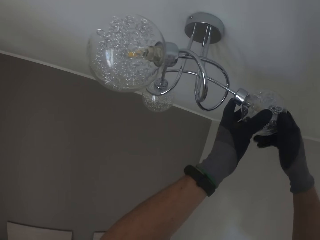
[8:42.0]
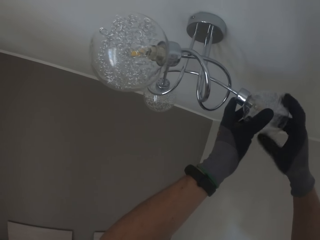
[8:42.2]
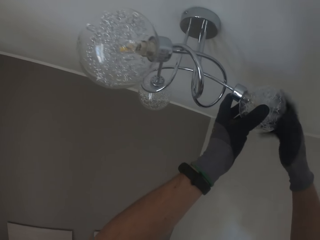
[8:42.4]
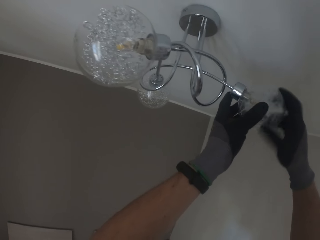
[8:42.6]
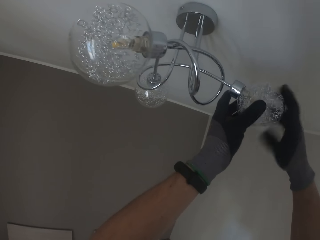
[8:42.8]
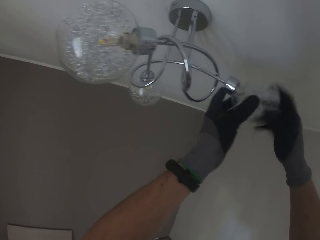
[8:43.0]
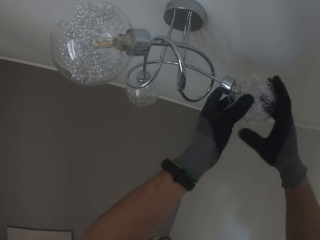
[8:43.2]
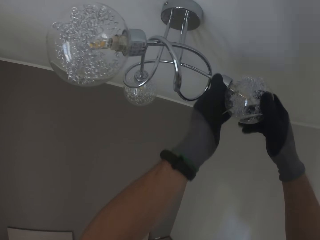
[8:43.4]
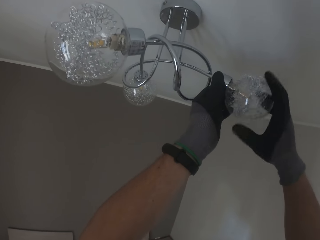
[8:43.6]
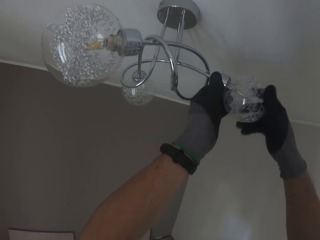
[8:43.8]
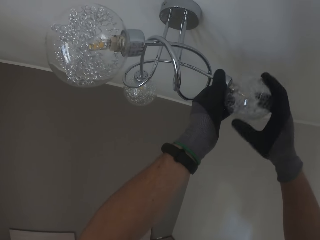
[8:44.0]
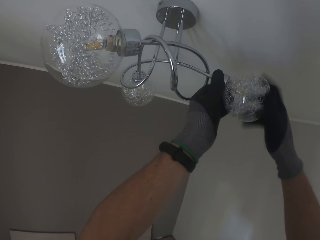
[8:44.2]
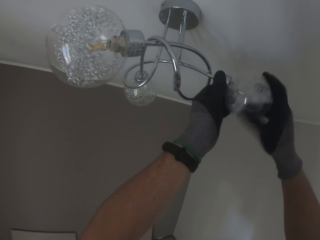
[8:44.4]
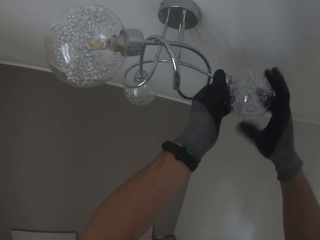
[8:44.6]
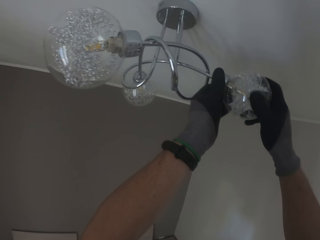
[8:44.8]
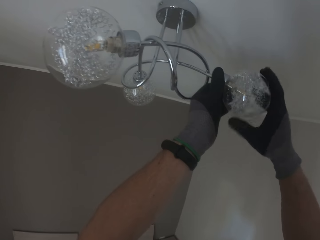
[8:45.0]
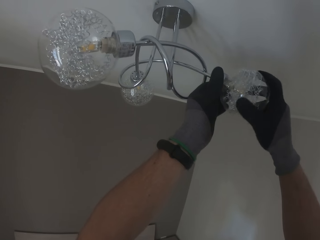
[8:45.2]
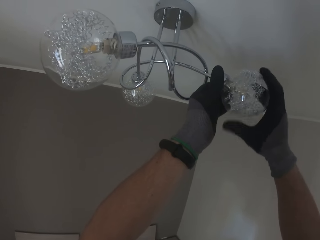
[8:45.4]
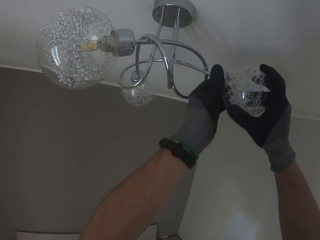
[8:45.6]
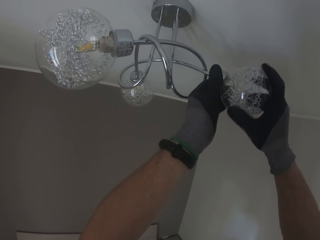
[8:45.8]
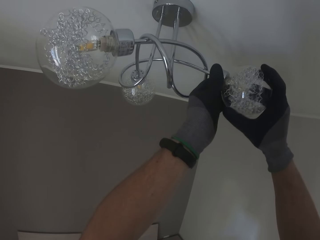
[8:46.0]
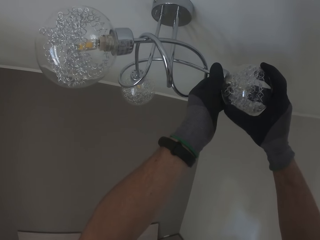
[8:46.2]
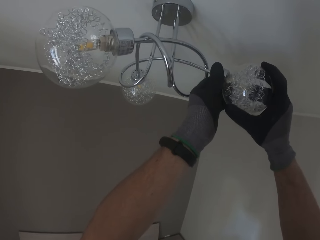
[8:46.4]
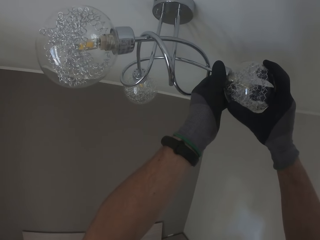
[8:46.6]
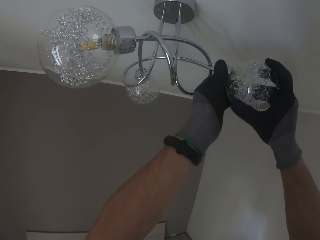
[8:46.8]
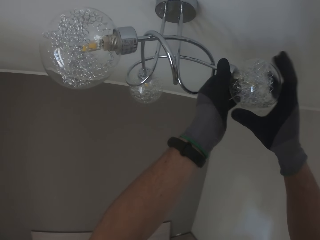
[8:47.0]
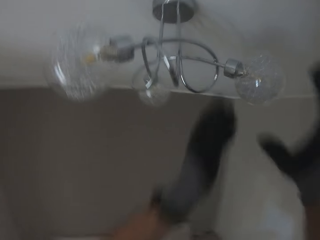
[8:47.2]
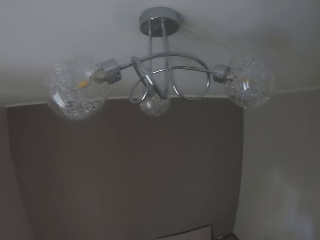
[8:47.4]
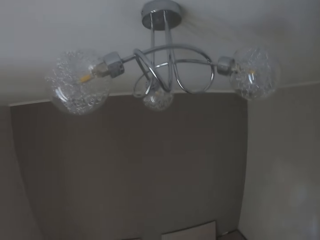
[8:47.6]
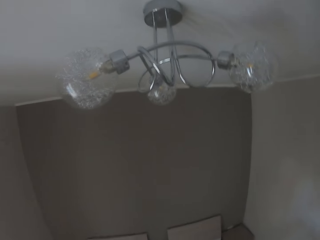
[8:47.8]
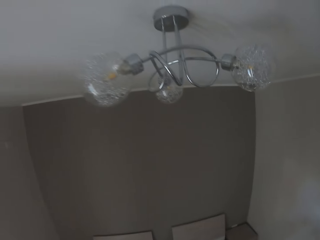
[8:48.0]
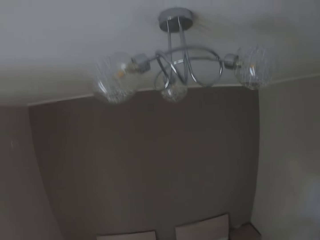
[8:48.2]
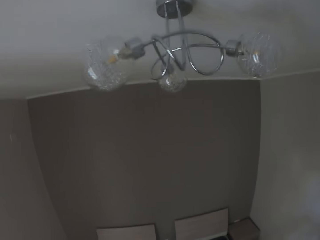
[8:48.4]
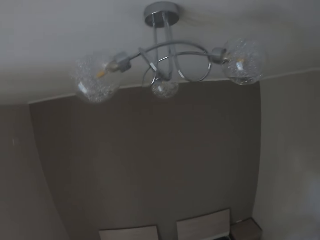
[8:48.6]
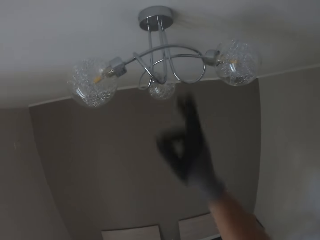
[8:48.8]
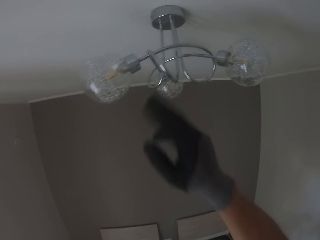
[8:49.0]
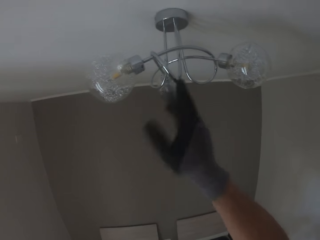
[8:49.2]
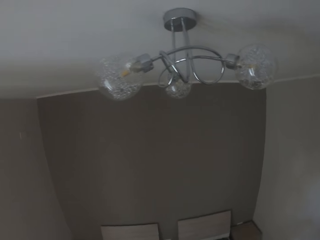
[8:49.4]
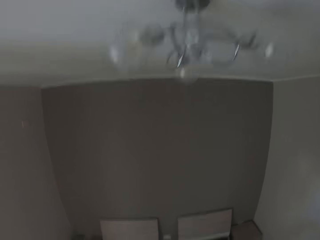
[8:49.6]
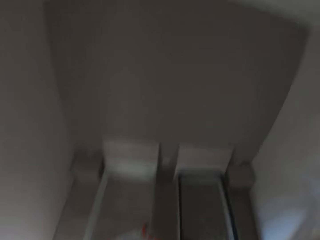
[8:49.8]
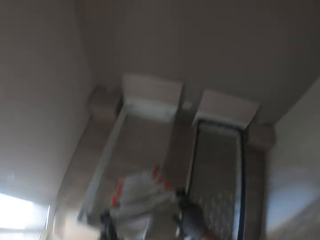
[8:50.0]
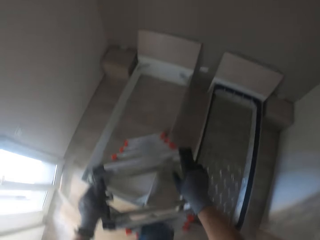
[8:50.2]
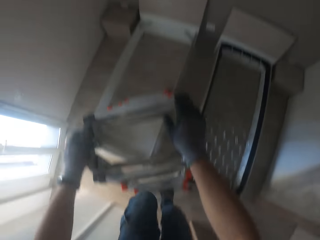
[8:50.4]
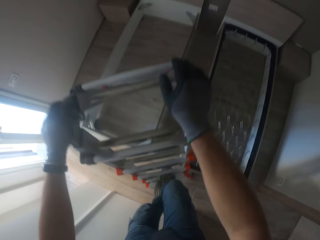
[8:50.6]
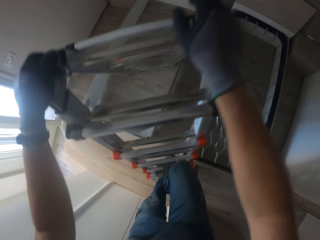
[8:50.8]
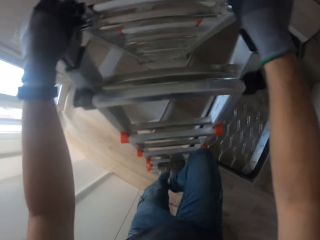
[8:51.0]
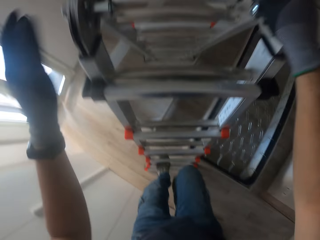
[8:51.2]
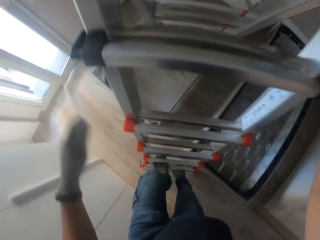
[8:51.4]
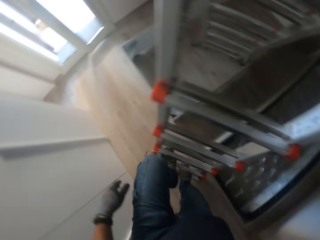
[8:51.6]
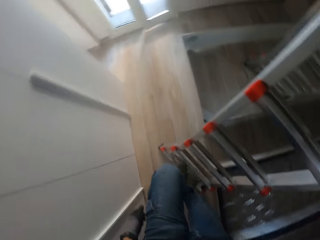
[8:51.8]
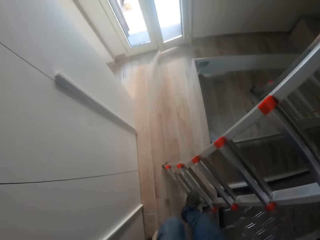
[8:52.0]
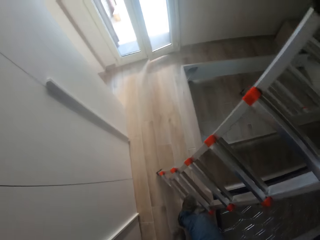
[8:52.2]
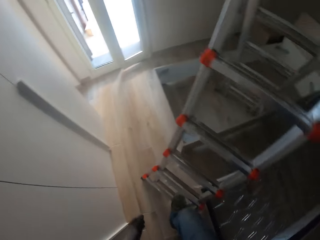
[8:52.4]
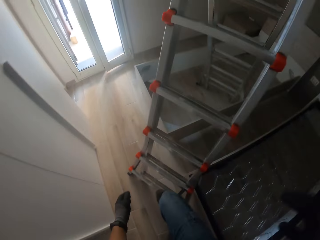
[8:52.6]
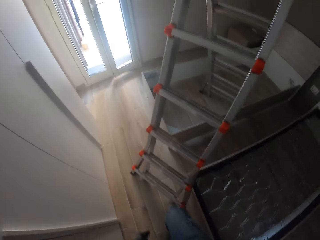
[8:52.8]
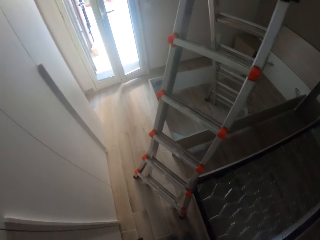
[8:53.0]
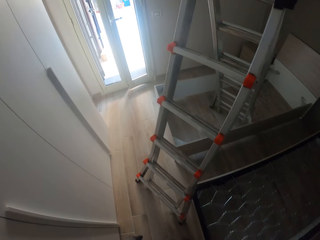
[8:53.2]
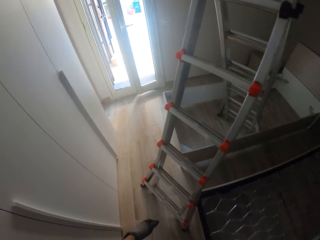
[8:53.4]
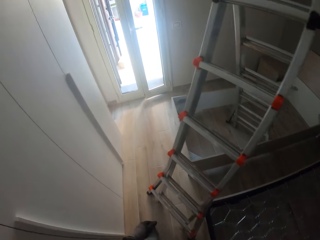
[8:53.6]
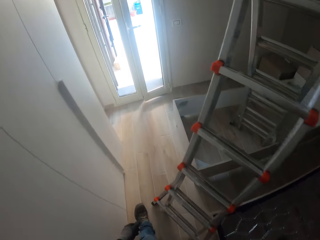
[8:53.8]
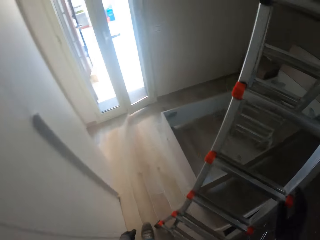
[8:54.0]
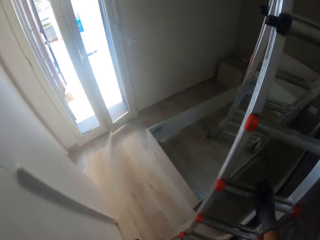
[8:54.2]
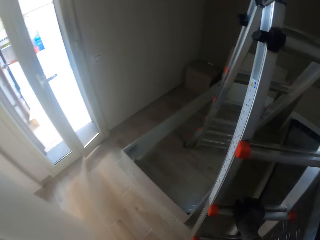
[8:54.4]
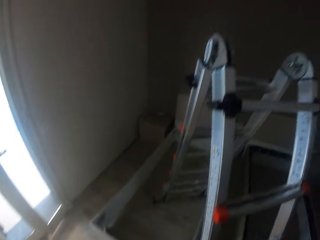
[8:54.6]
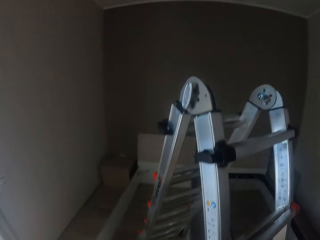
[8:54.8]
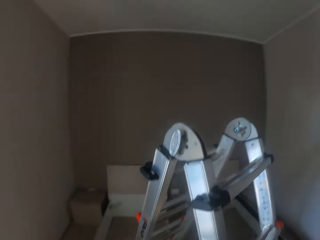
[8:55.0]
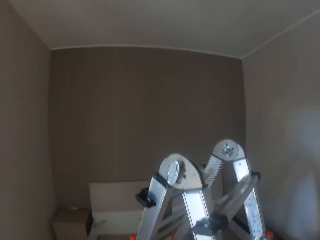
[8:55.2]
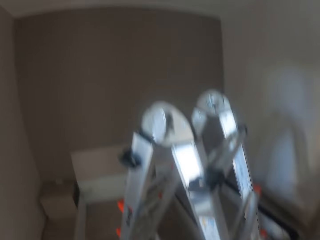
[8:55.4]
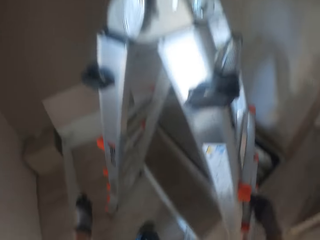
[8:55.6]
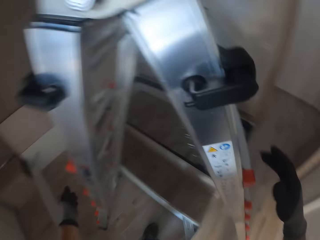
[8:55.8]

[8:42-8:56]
The camera wearer holds the lampholder on the ceiling with his gloved left hand. He fits a glass cover on a sconce. He takes both gloved hands off the lampholder. He touches the lampholder with his gloved right hand. He comes down the ladder. He walks around the ladder.

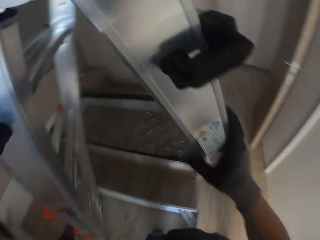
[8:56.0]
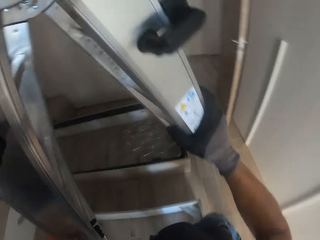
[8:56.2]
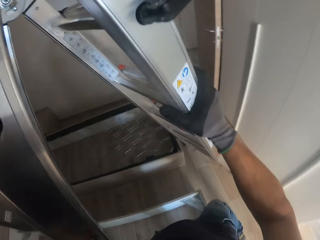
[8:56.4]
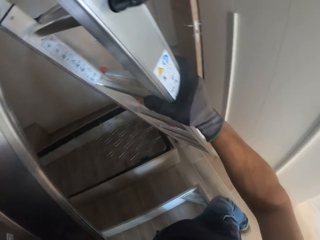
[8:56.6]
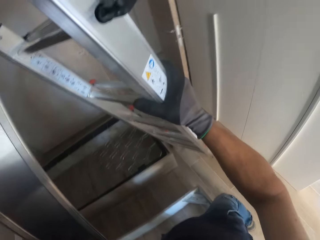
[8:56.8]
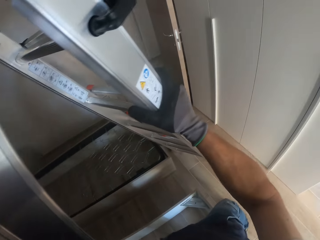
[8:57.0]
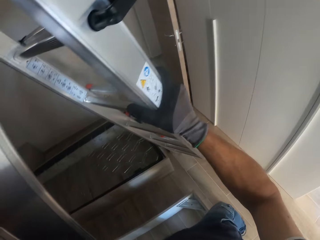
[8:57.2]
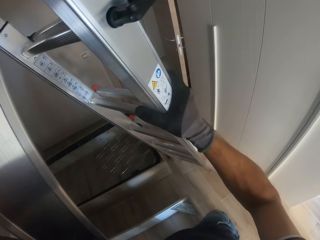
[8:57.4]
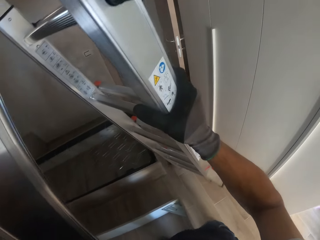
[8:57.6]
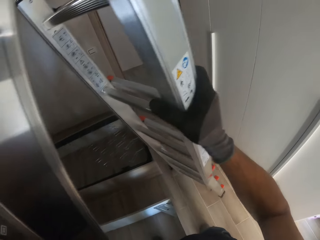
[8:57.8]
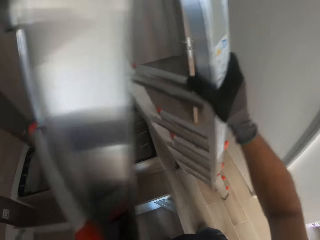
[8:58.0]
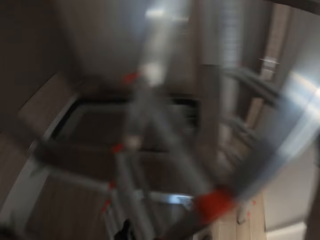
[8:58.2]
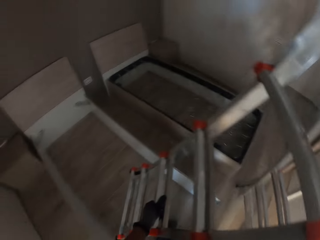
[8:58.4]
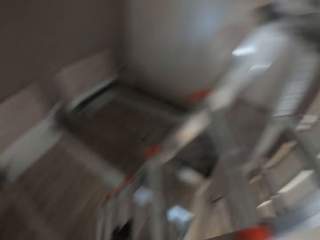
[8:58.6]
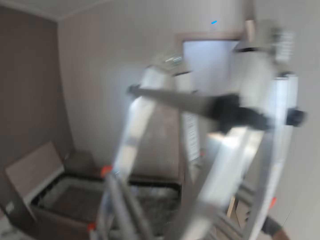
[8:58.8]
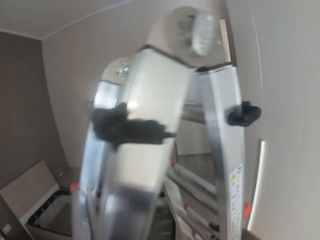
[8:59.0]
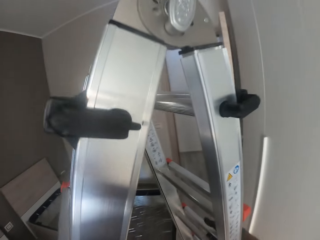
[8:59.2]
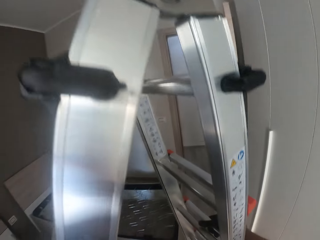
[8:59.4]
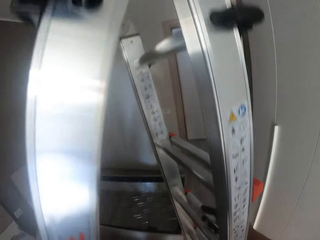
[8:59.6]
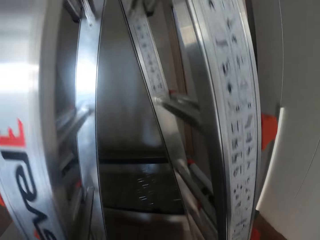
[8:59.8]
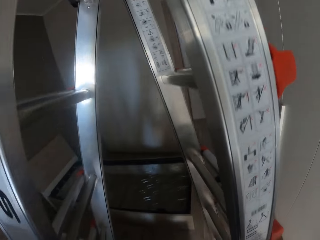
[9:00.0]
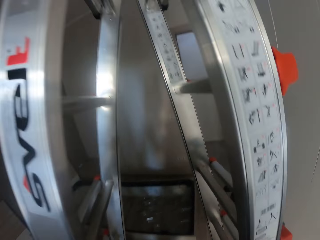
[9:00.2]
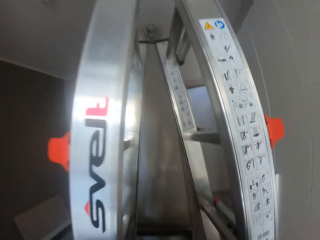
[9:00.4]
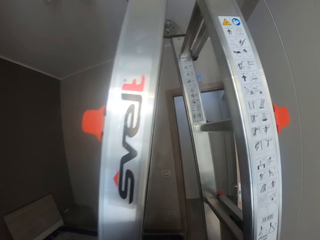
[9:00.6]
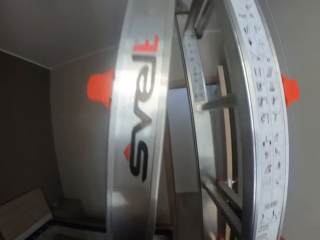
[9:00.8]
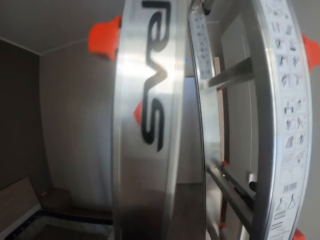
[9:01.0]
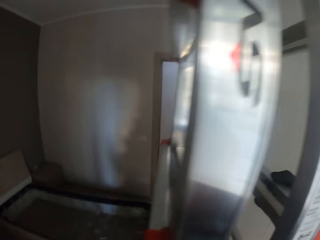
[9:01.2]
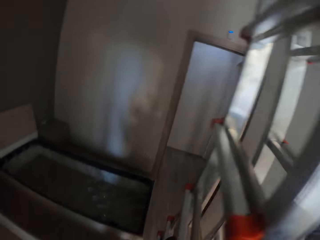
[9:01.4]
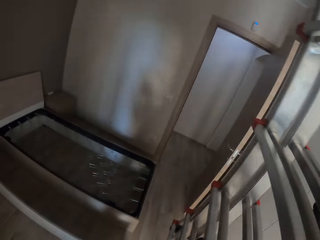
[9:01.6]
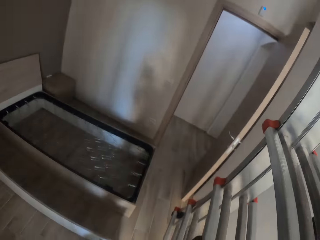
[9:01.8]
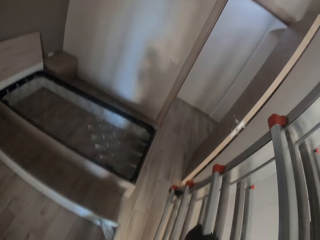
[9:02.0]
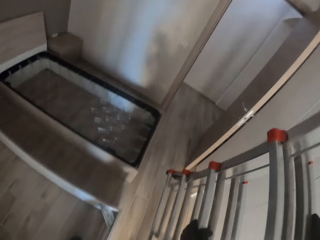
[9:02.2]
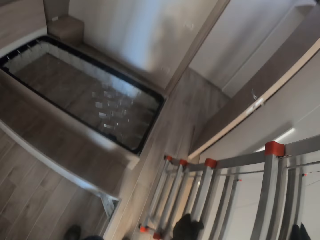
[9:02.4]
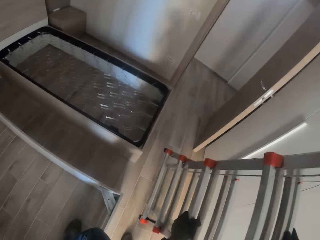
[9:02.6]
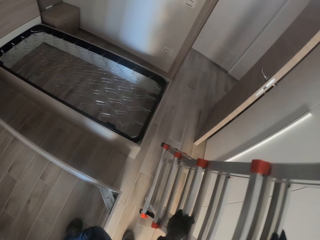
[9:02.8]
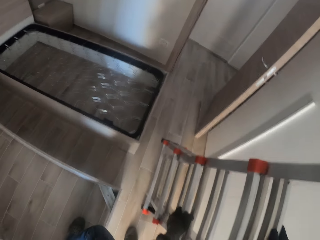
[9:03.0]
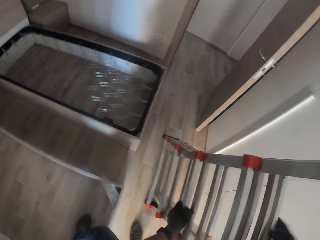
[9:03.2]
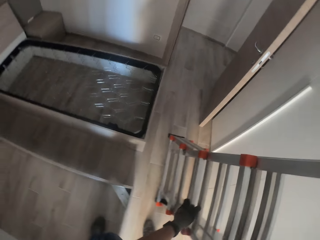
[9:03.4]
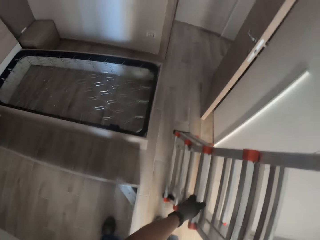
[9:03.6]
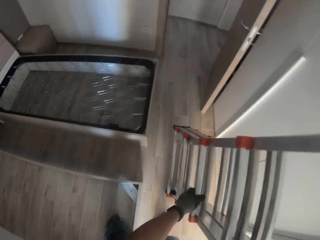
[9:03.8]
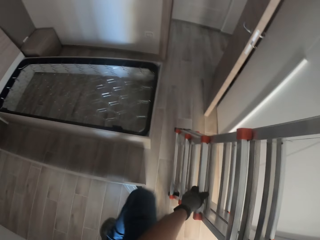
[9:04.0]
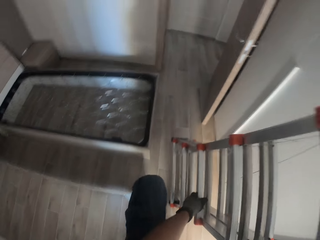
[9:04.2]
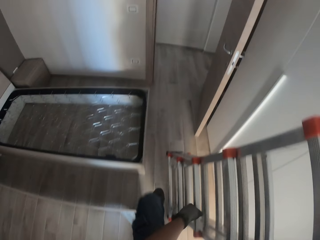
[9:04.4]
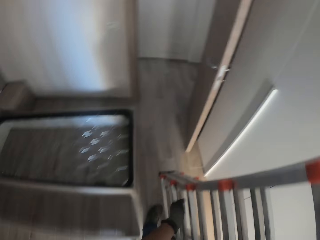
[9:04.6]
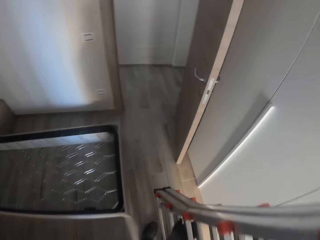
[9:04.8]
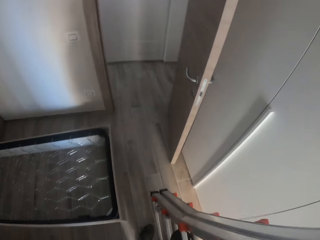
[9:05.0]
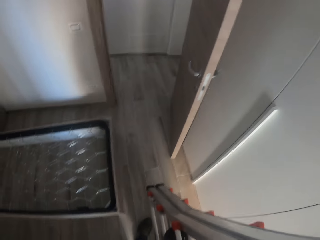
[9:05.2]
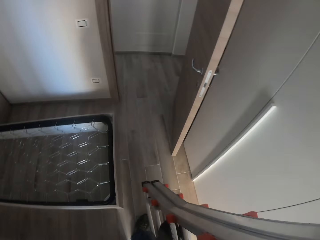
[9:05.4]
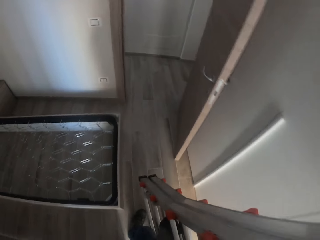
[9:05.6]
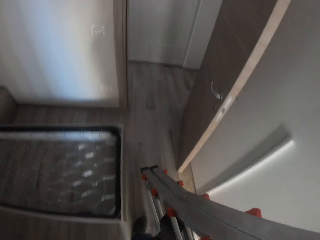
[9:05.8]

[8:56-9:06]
The camera wearer closes the ladder with both gloved hands. They lift the ladder. They put the ladder on the floor.
